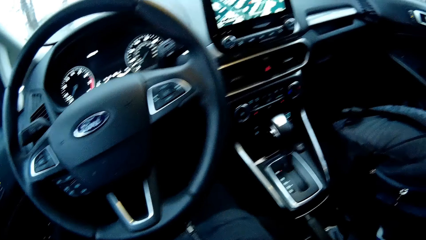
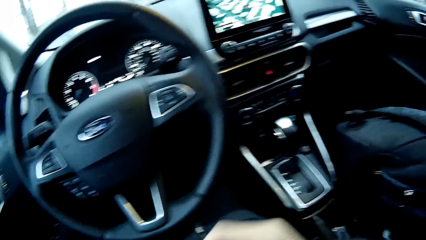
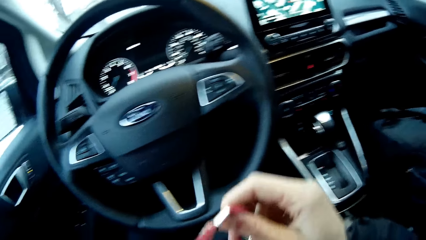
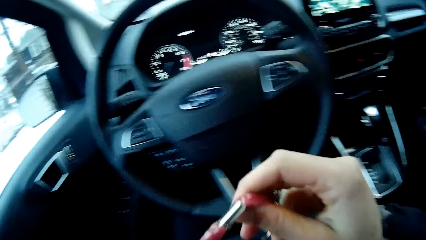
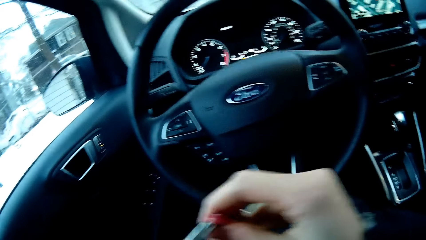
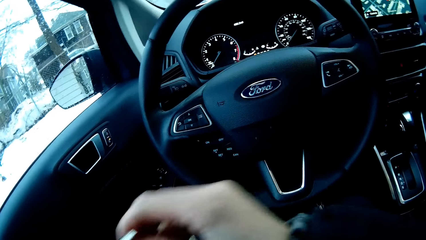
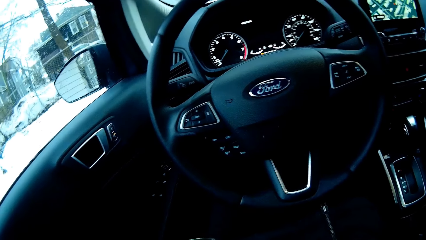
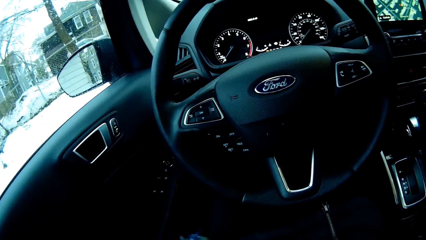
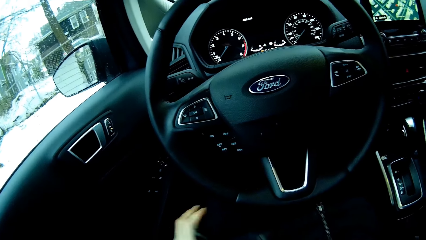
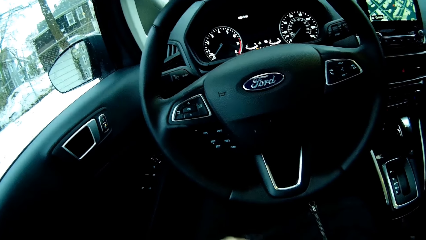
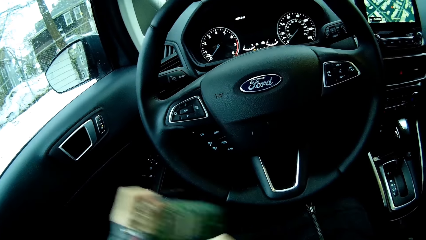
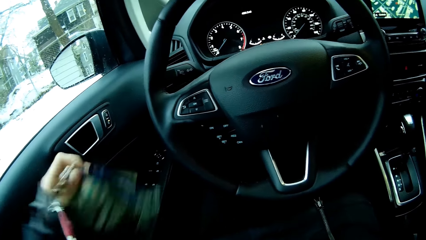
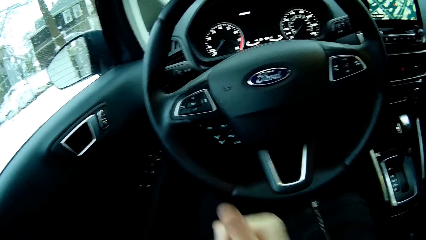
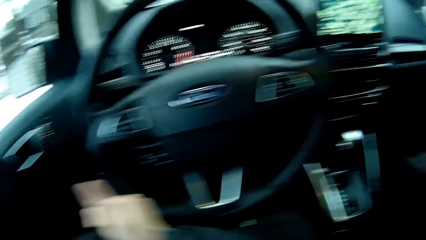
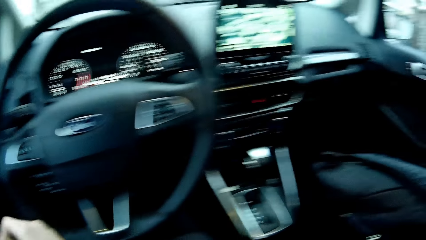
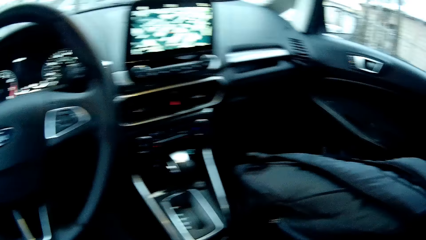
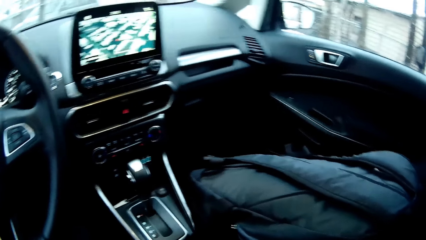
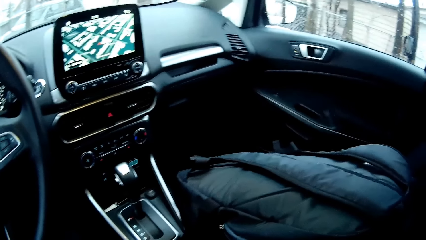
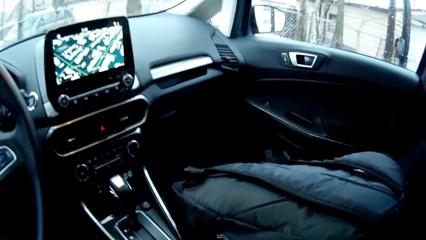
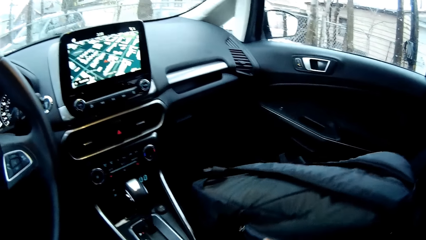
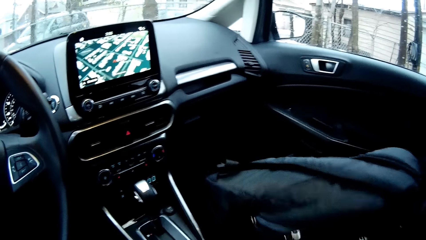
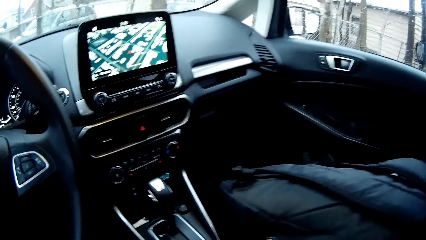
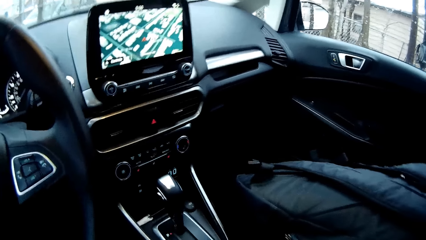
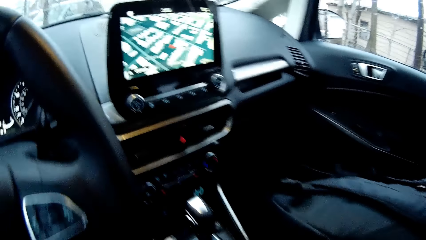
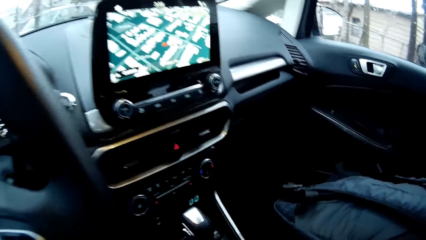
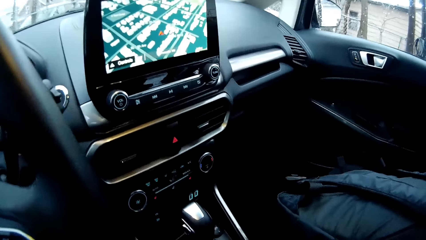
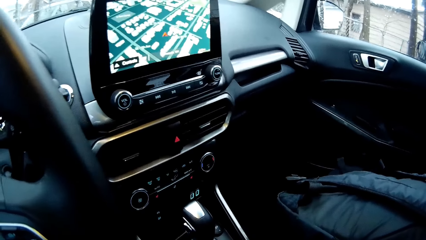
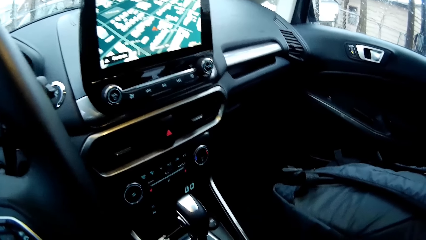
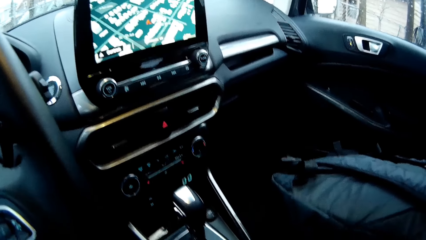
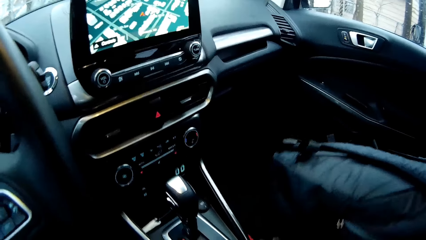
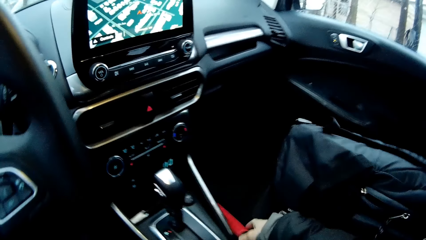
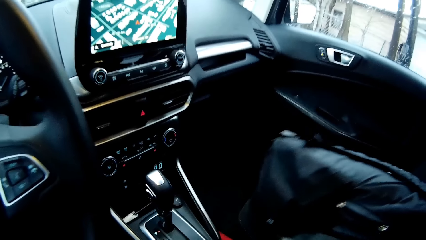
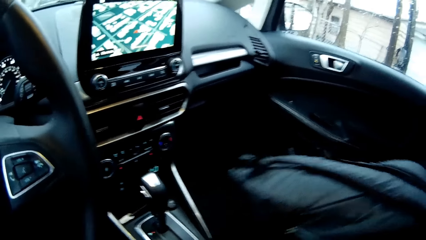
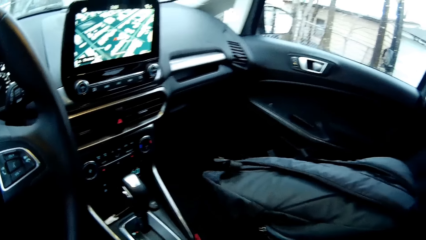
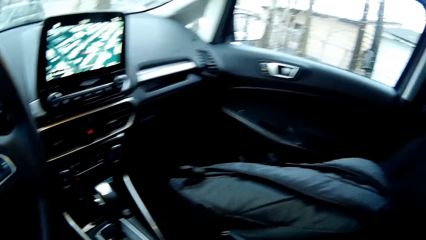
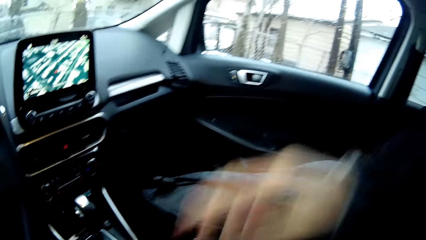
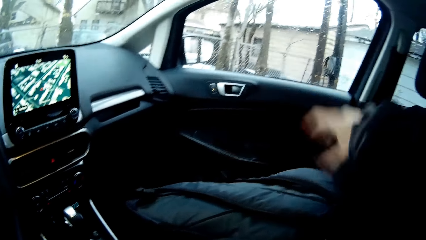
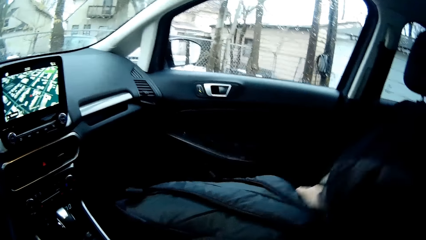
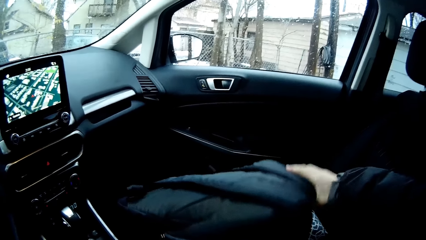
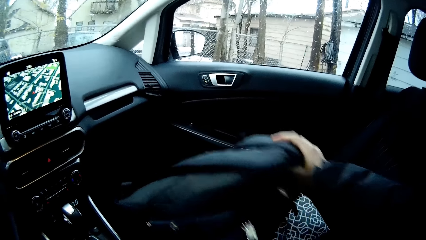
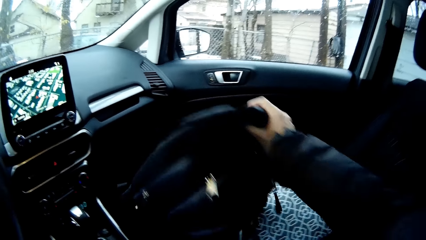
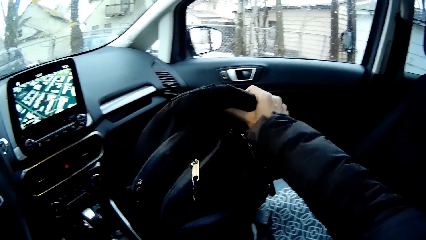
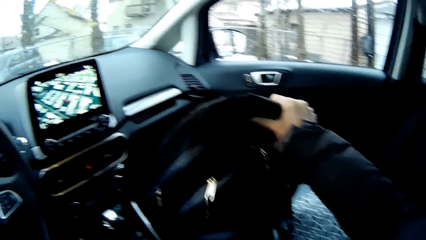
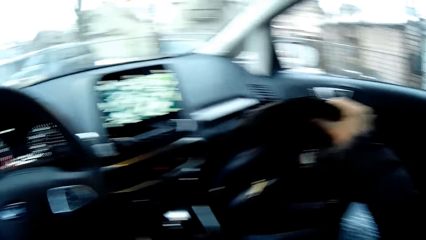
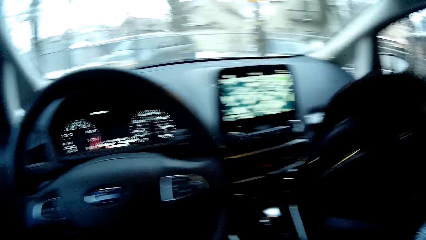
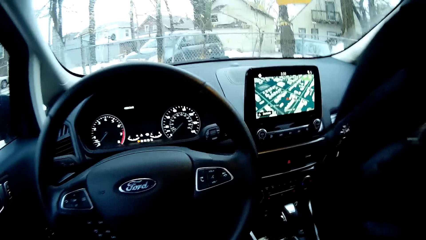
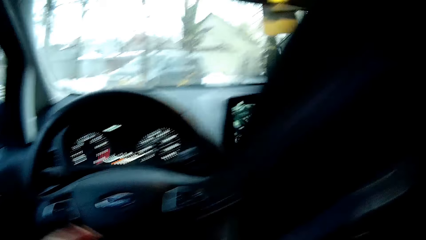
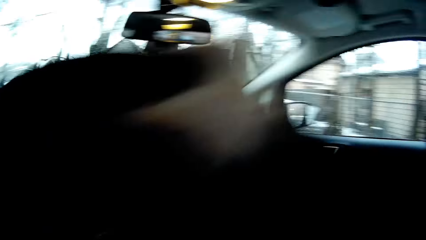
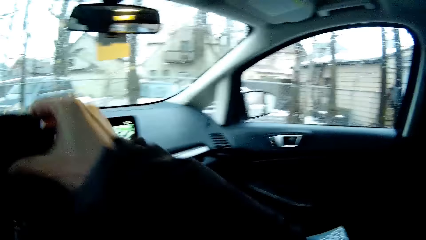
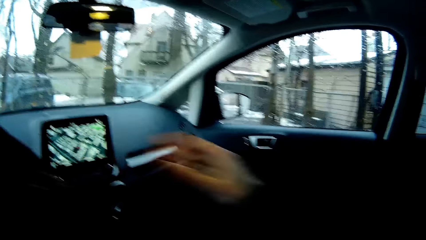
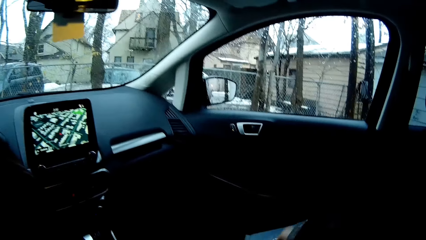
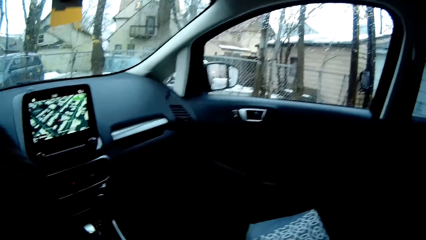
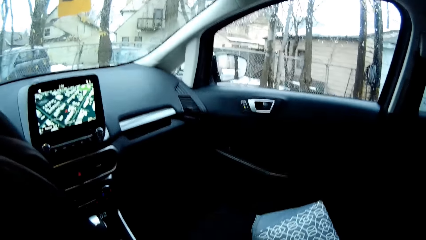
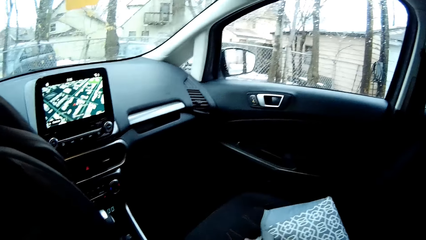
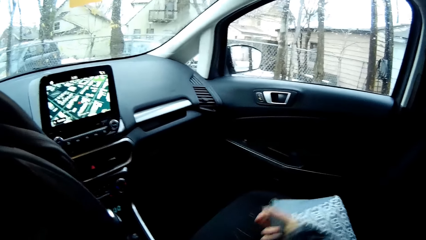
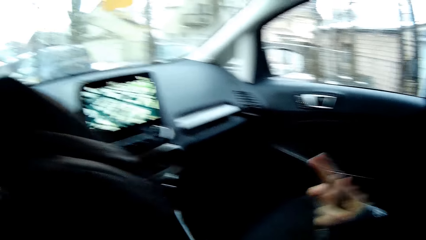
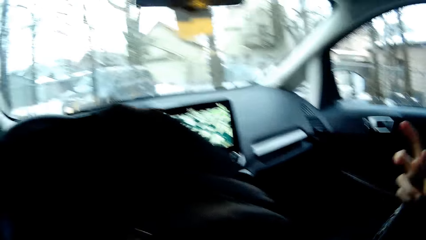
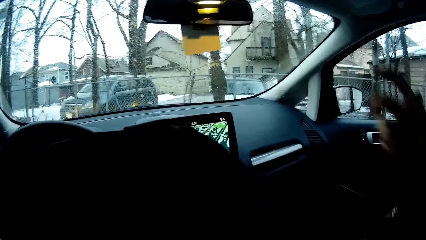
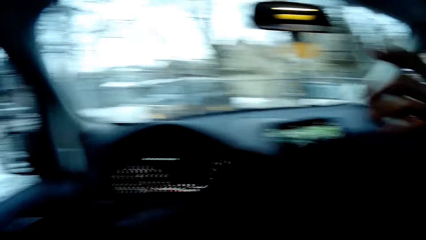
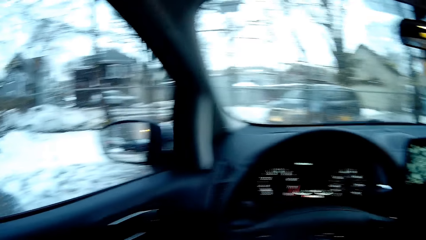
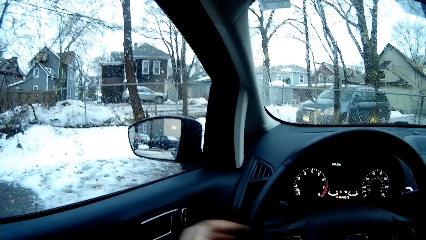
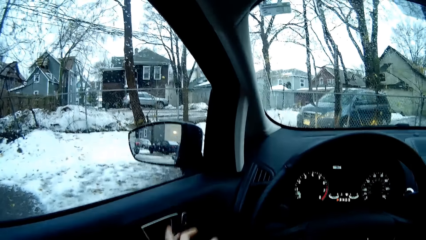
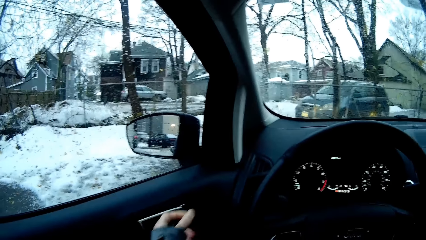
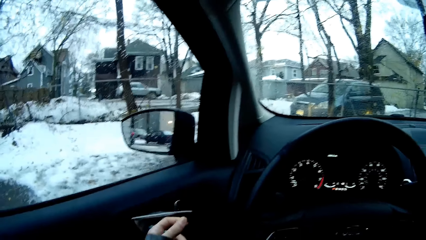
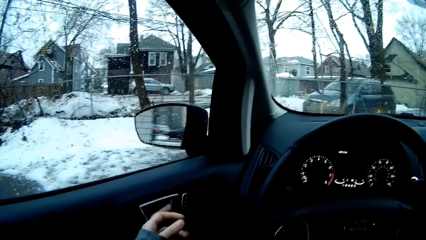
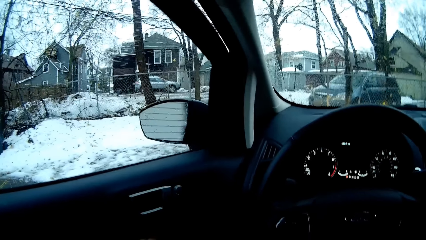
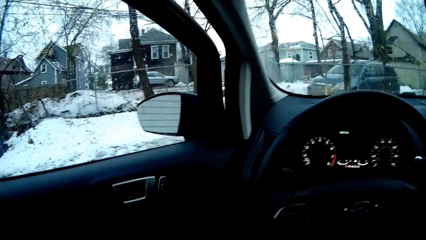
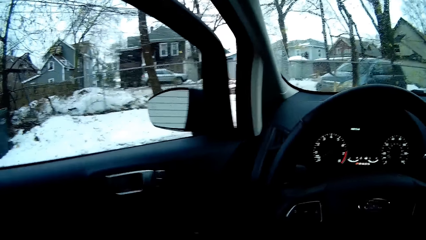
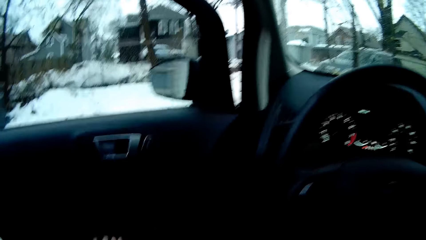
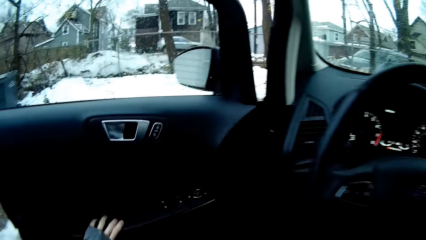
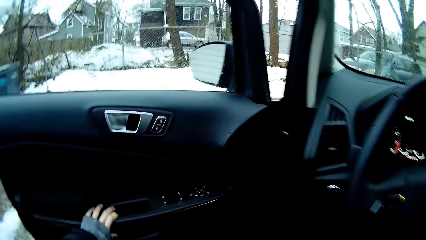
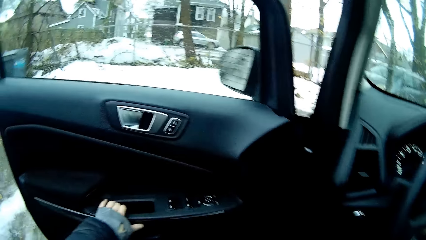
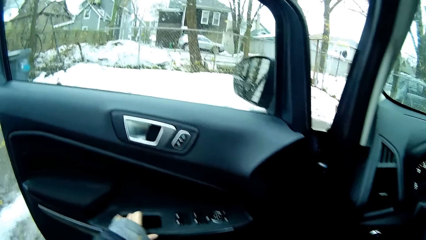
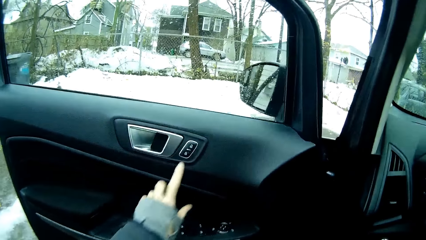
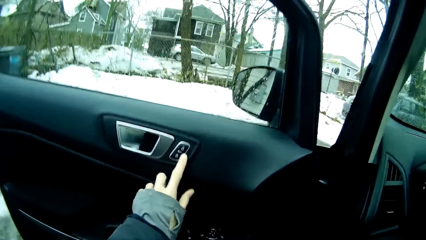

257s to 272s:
The camera wearer wraps her identification card with both hands. She adjusts a red file with her right hand. She picks up her knapsack with her right hand from the front passenger seat beside her. She passes the knapsack to her right hand. She picks up her handbag with her right hand from the front passenger seat beside her. She opens the car door with her left hand. She pushes the car door with her left hand.
